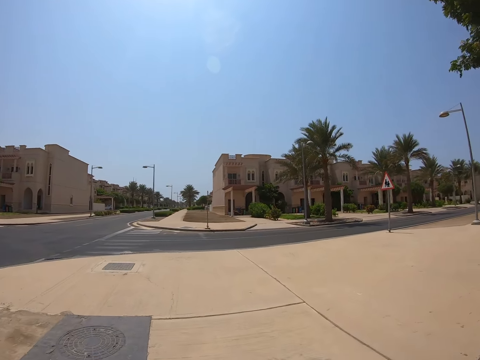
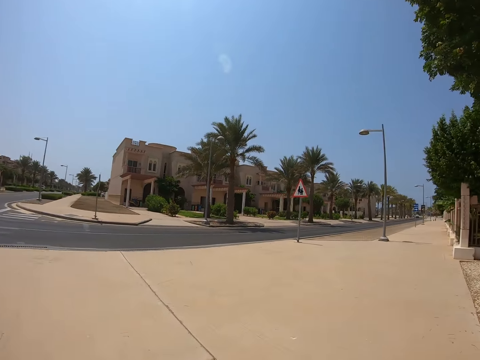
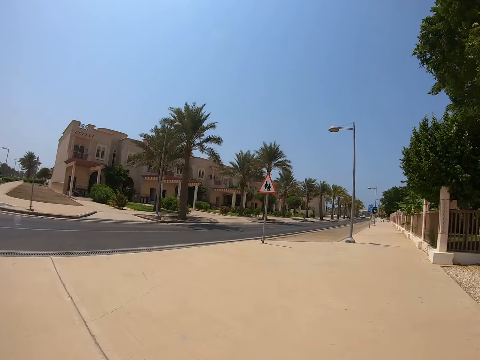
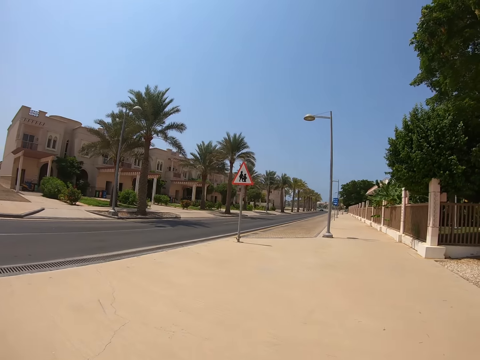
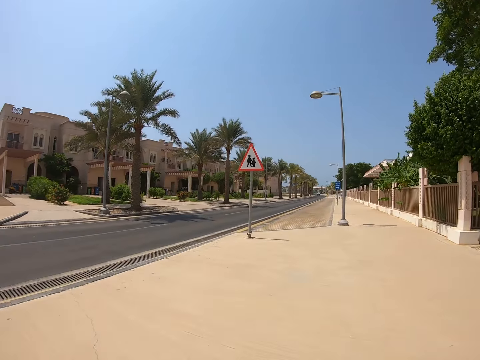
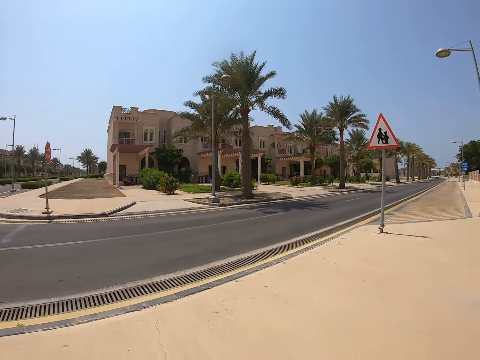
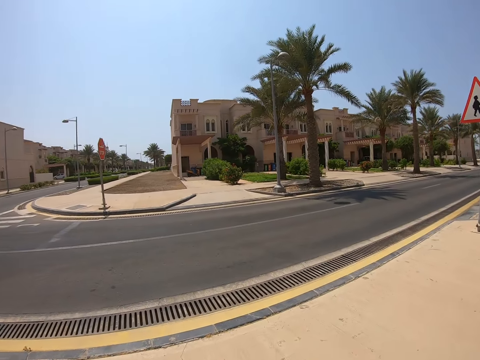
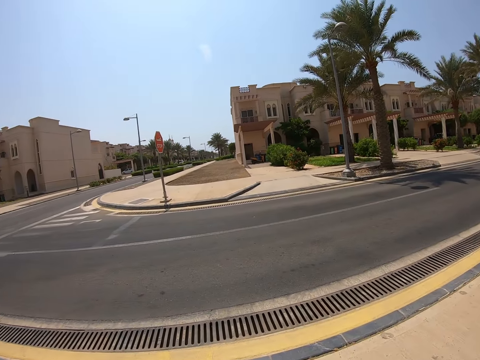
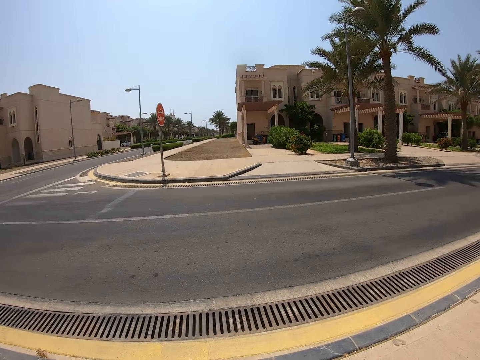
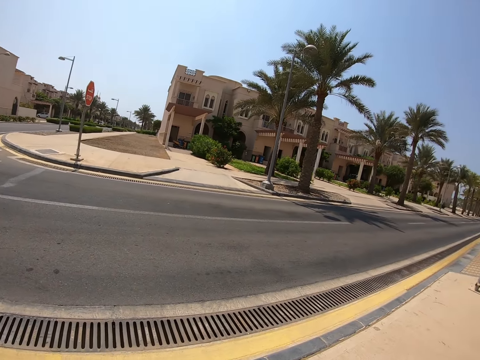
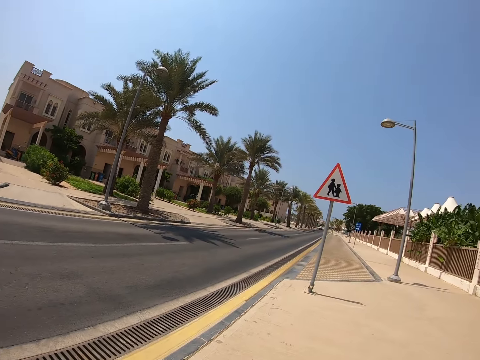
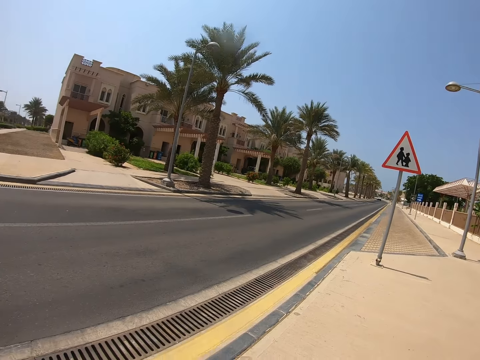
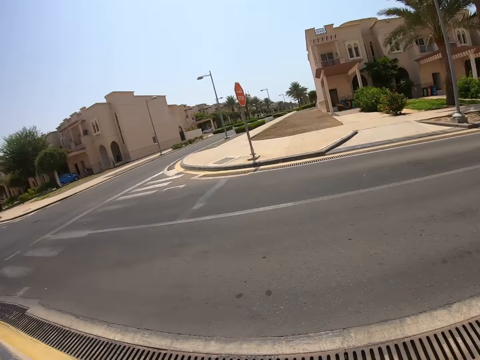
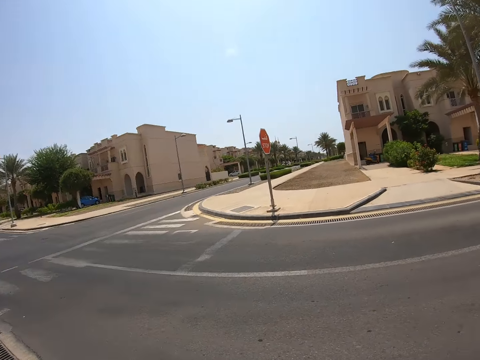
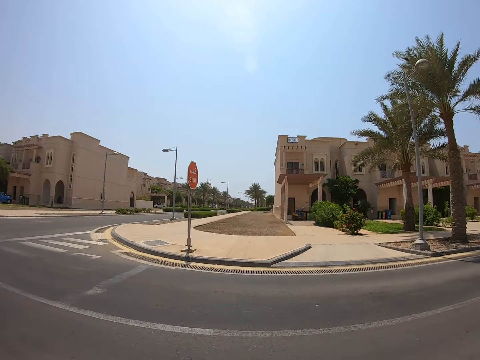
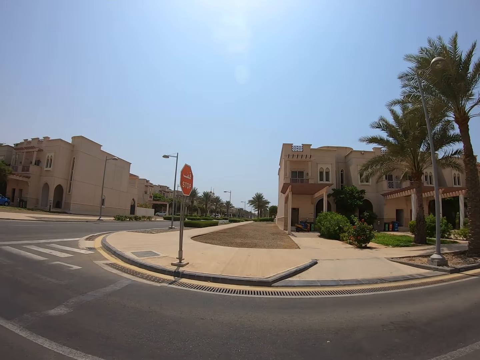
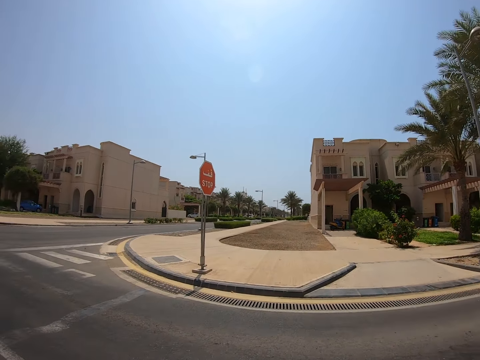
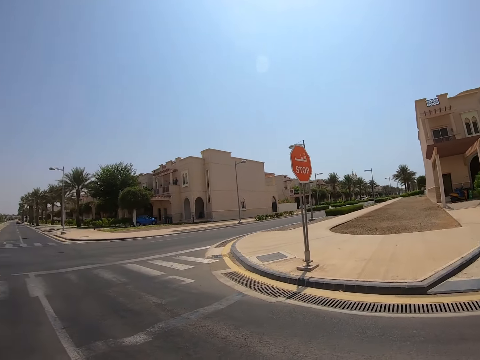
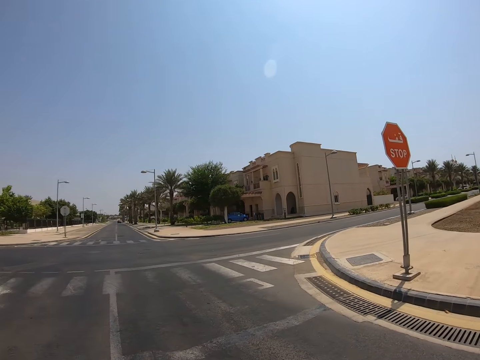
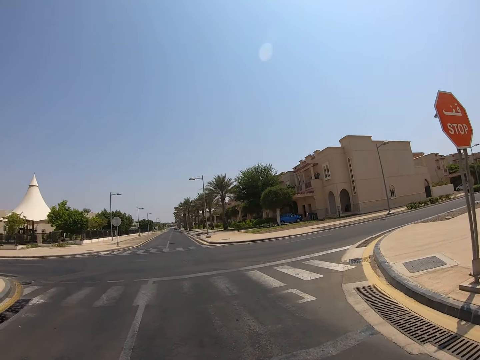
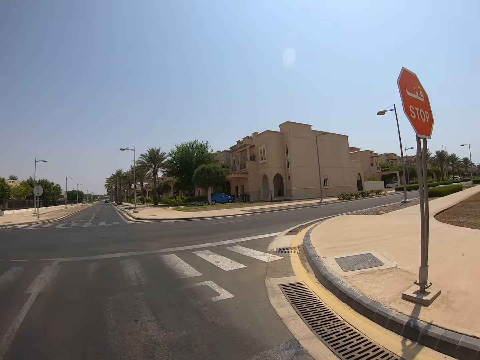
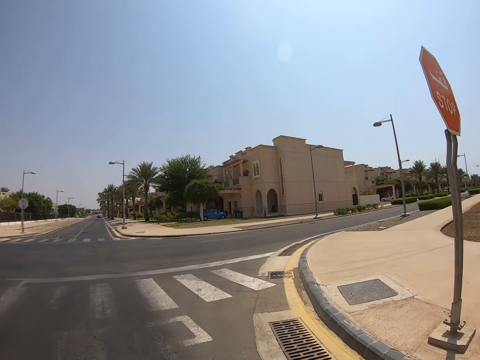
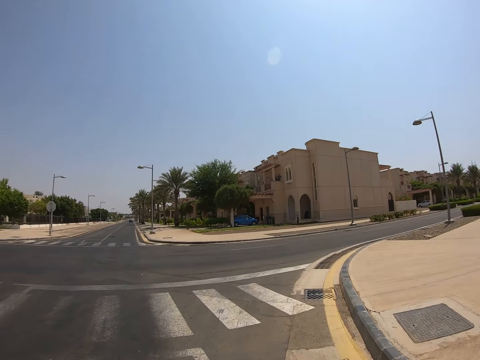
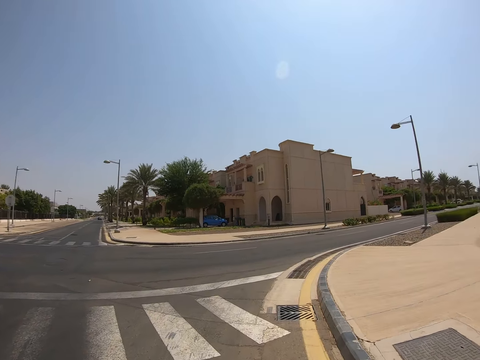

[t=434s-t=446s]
The camera wearer stares at the road. They cross the tarmac road. They cycle the bicycle.

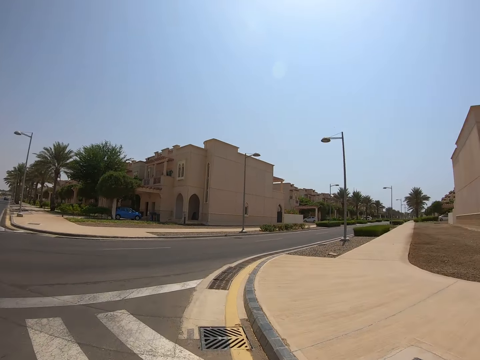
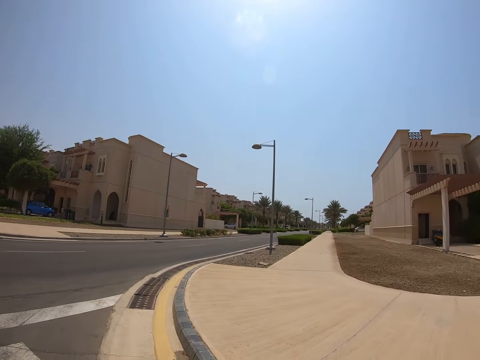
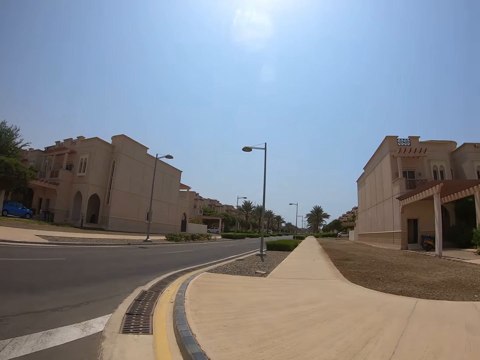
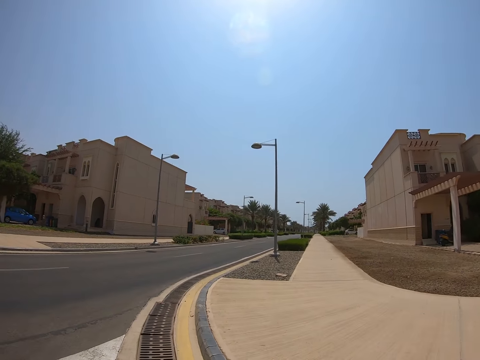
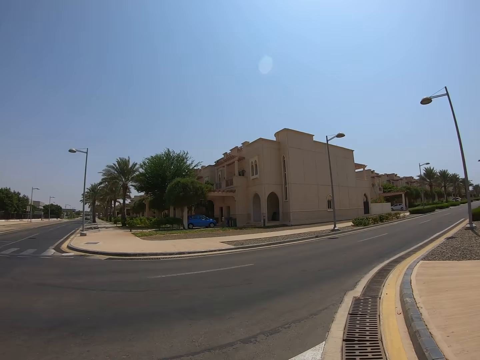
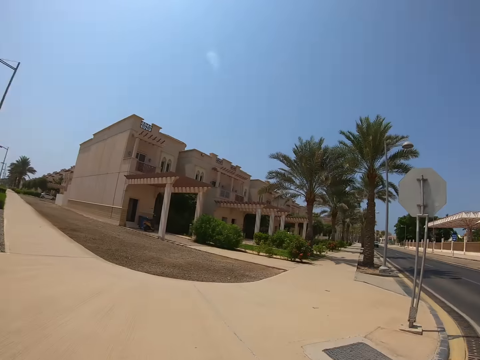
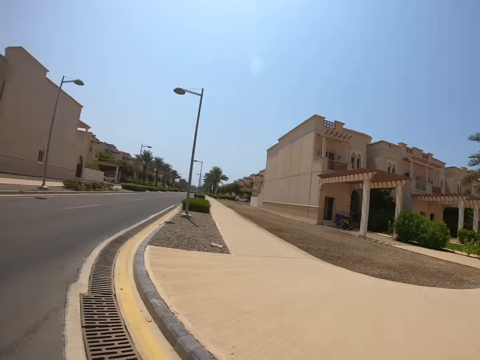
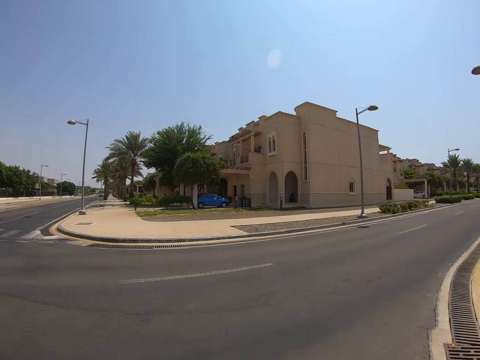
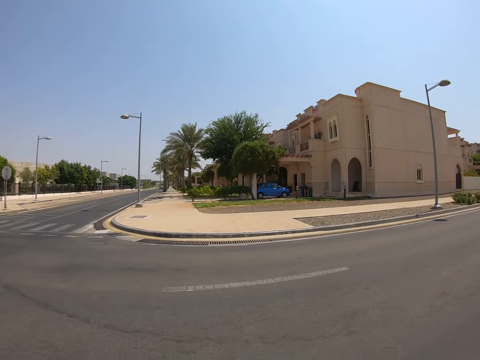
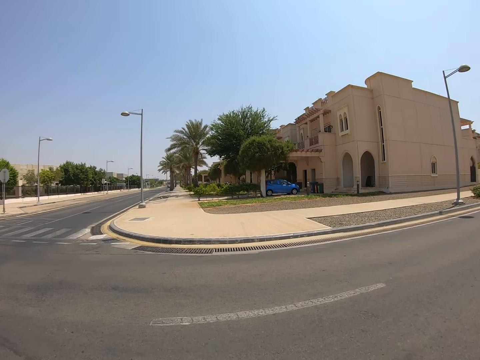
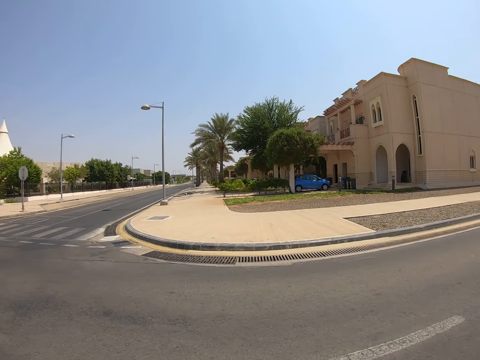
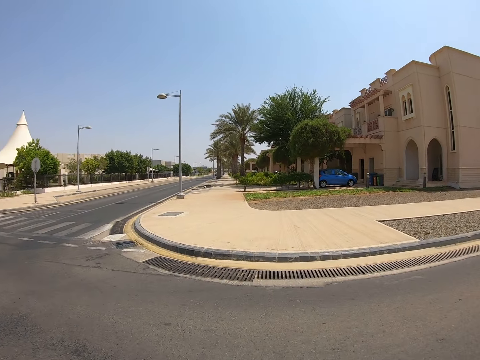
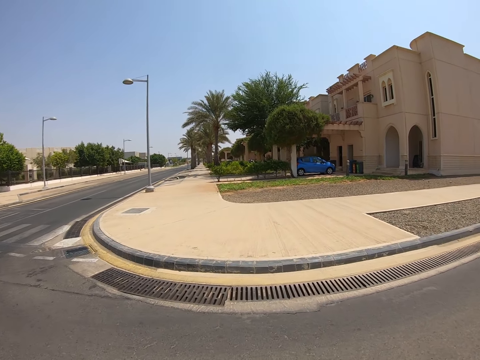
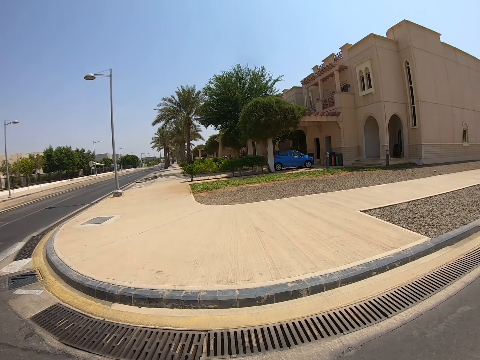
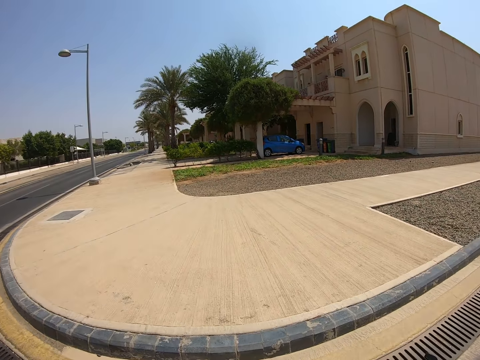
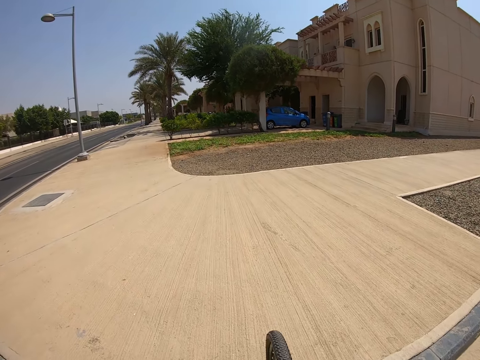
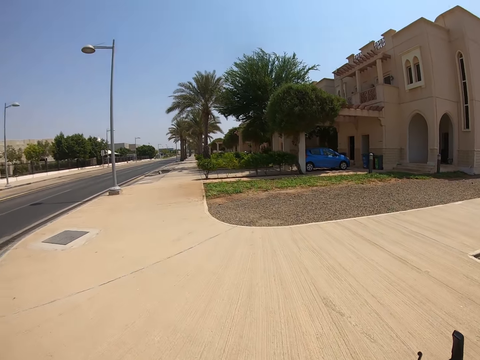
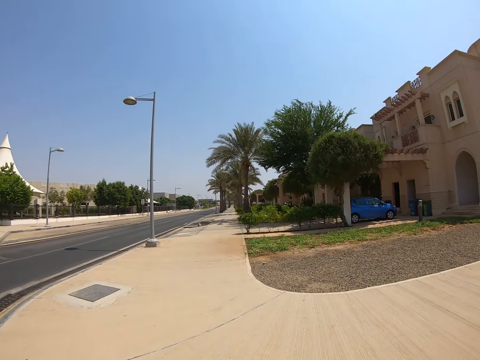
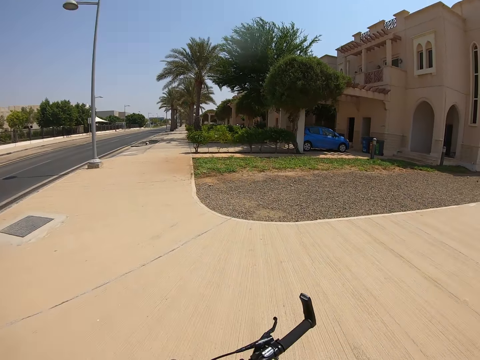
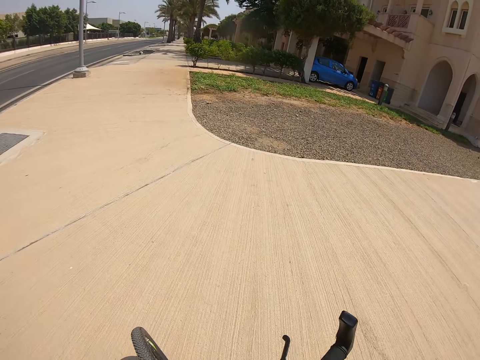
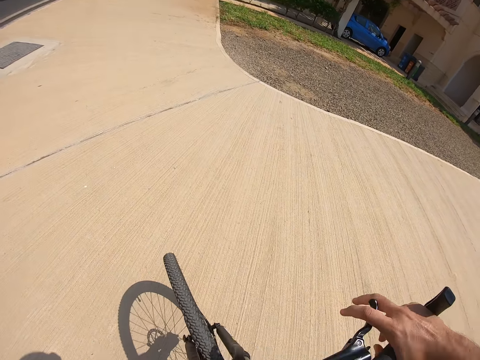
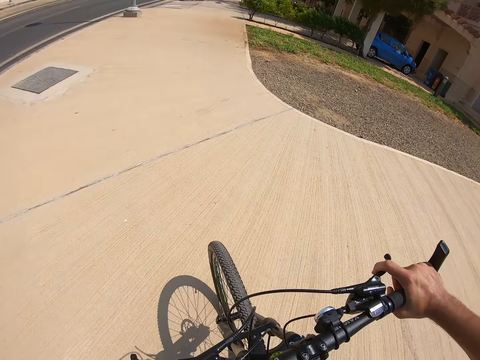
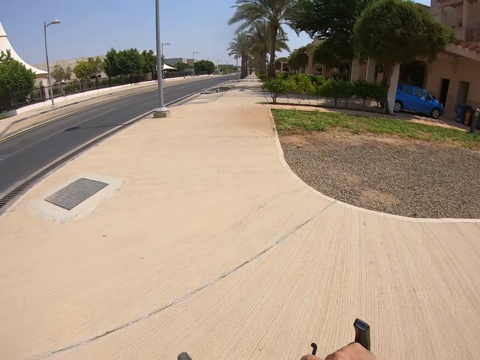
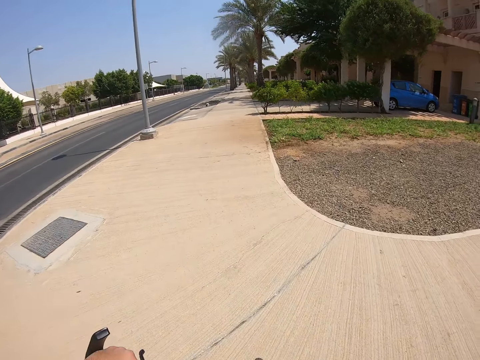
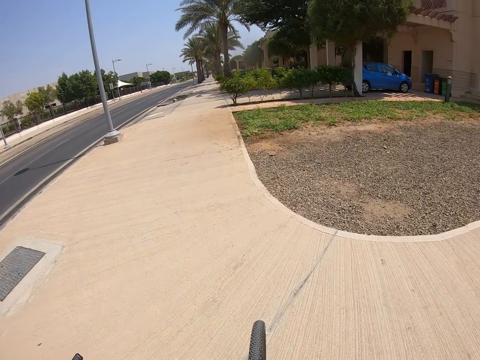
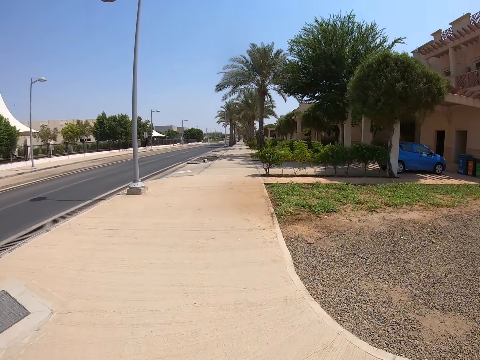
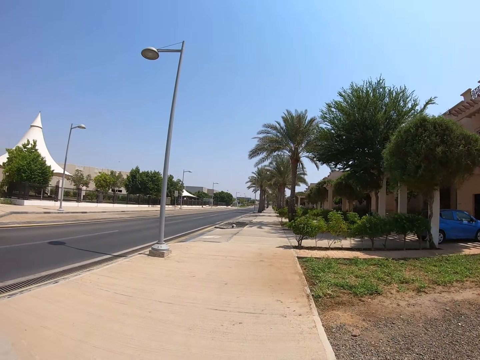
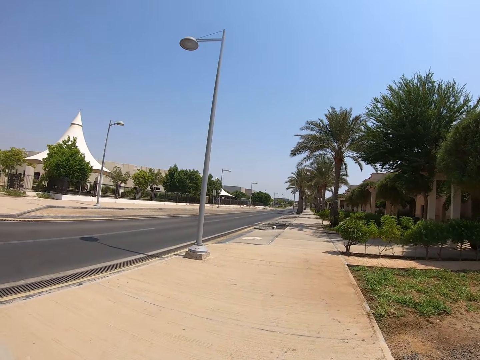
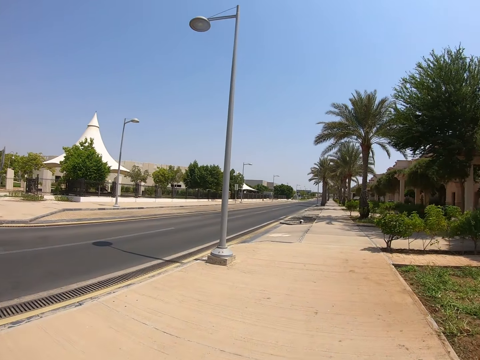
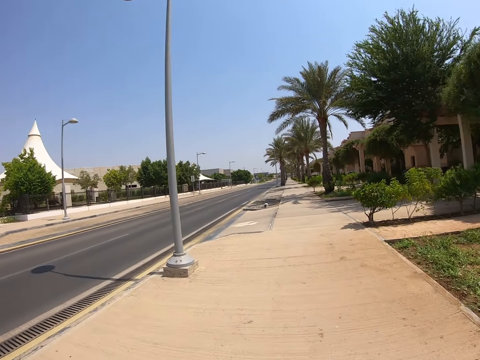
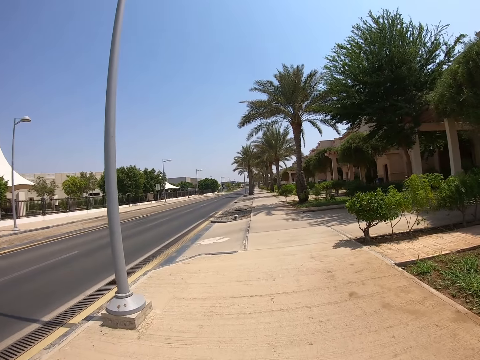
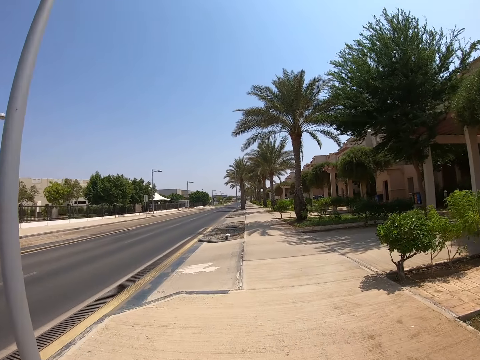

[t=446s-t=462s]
The camera wearer stares at the road. They cycle the bicycle. They continue to ride on the pedestrian road. They stare at the bicycle.
